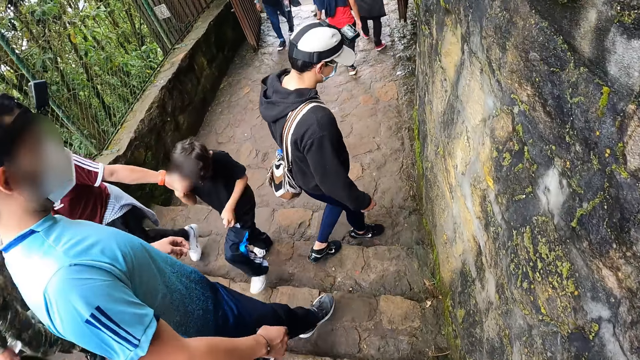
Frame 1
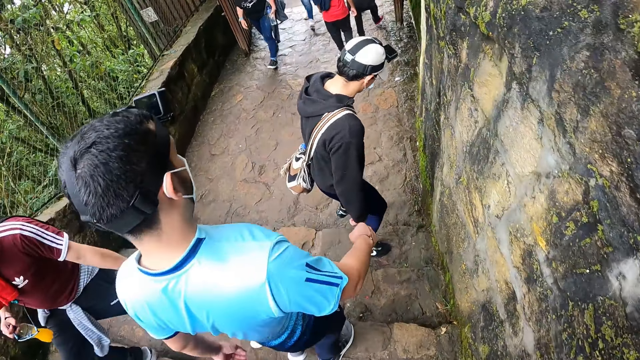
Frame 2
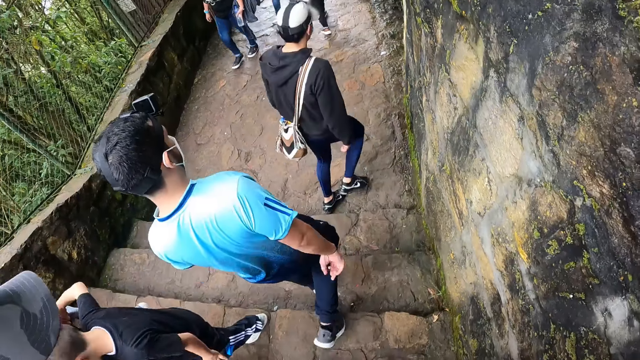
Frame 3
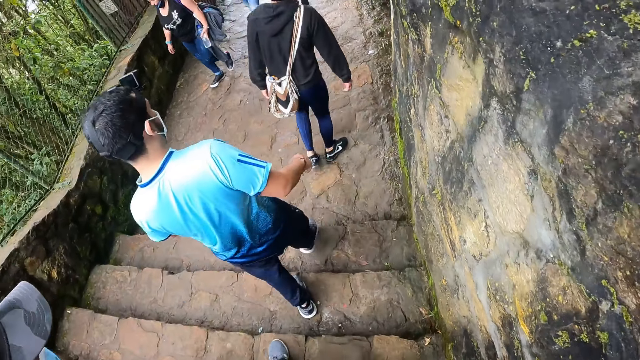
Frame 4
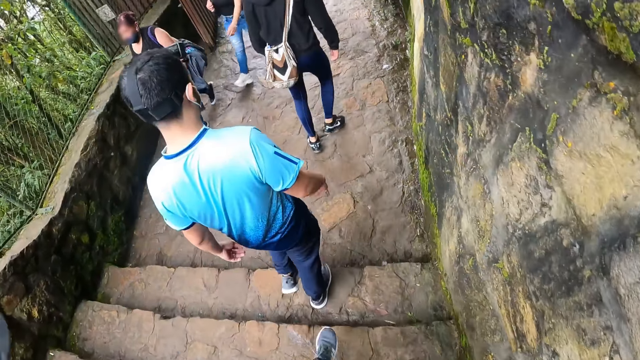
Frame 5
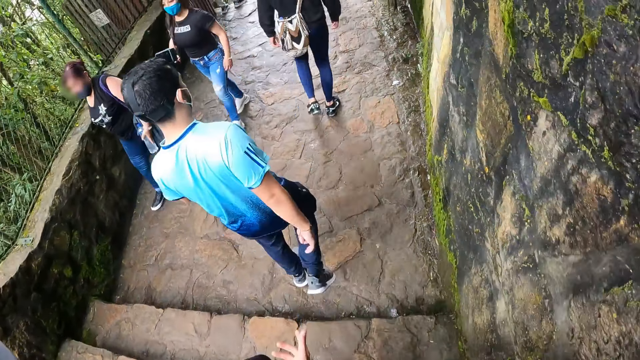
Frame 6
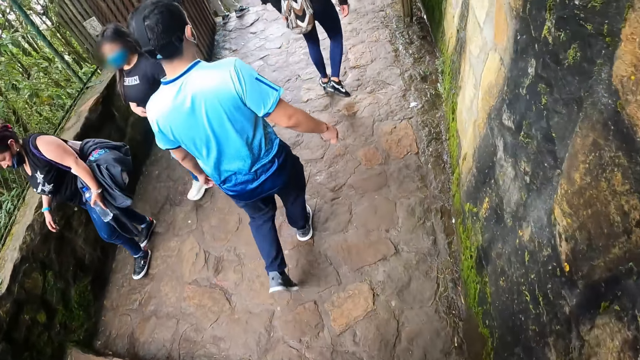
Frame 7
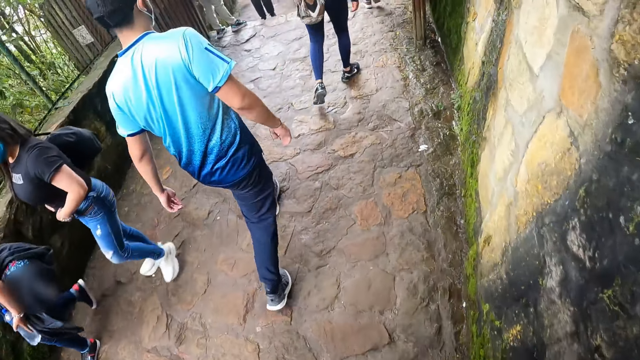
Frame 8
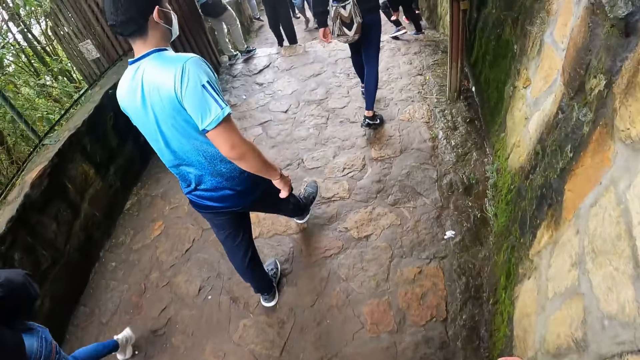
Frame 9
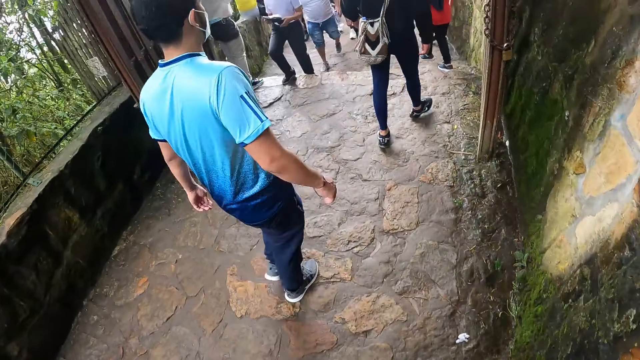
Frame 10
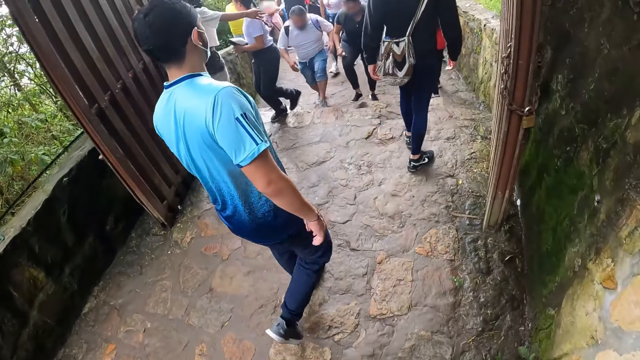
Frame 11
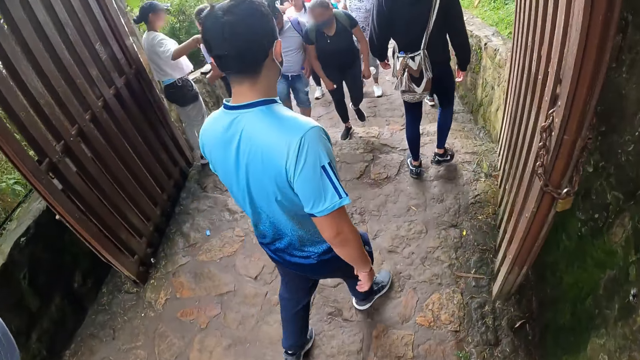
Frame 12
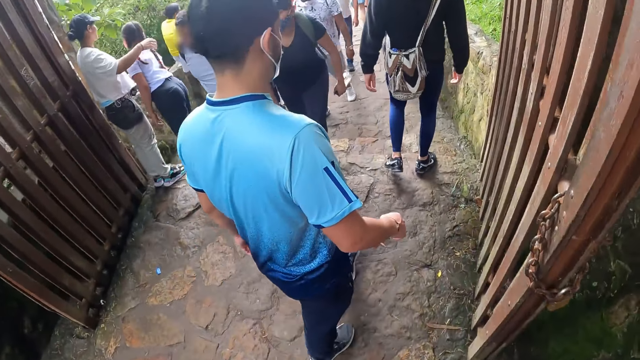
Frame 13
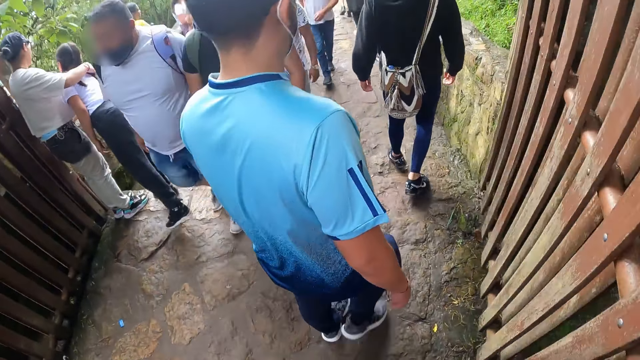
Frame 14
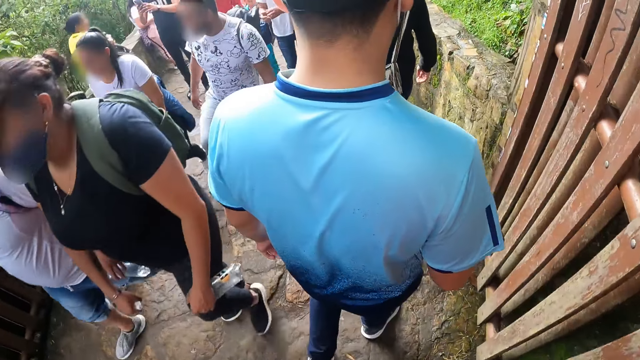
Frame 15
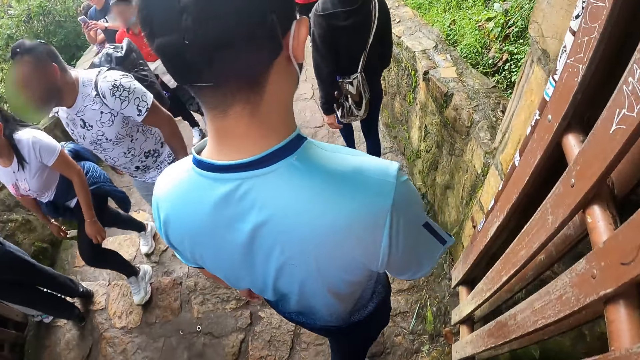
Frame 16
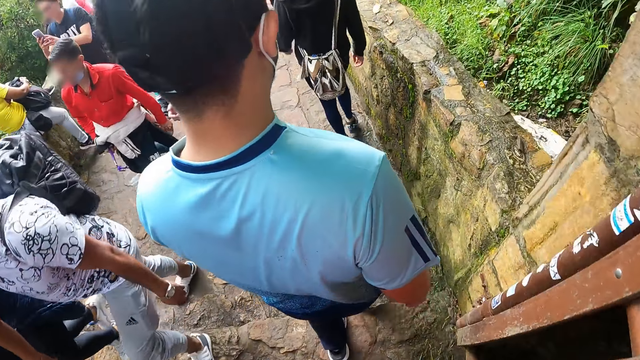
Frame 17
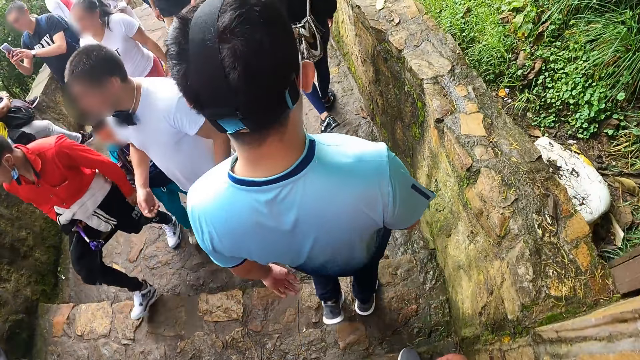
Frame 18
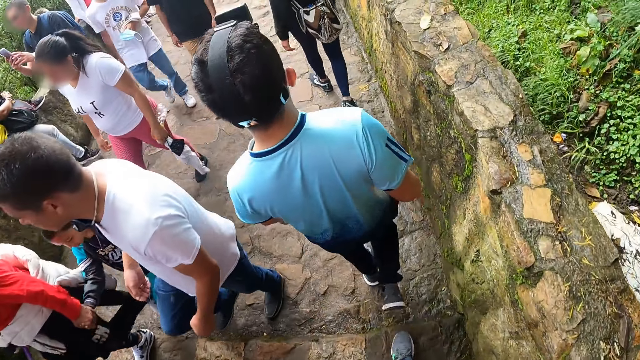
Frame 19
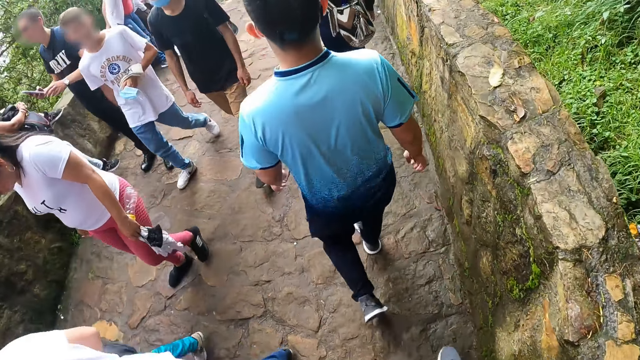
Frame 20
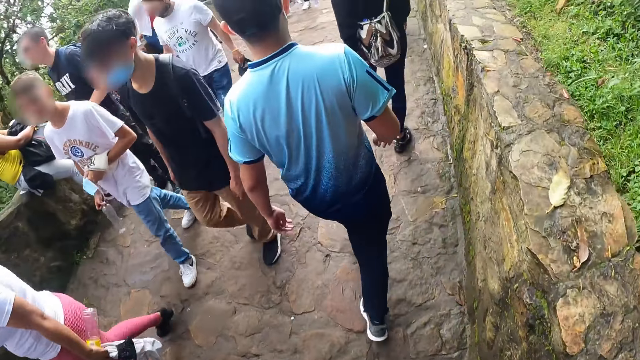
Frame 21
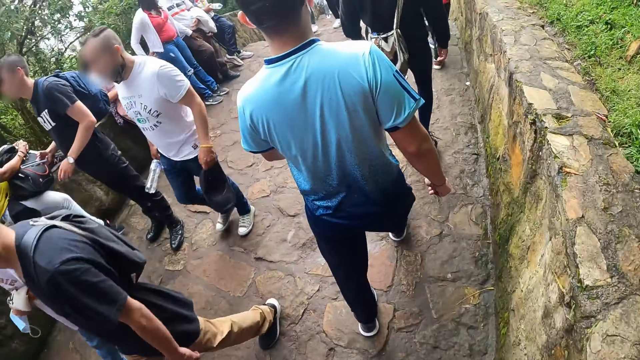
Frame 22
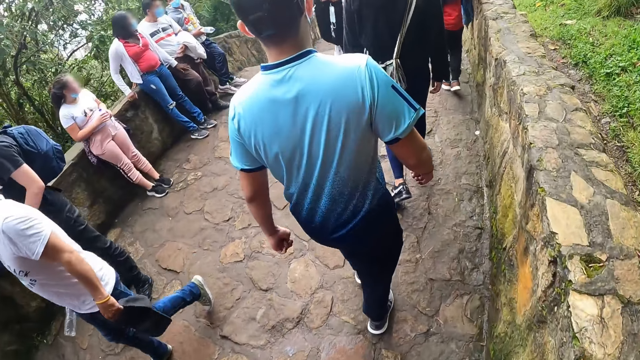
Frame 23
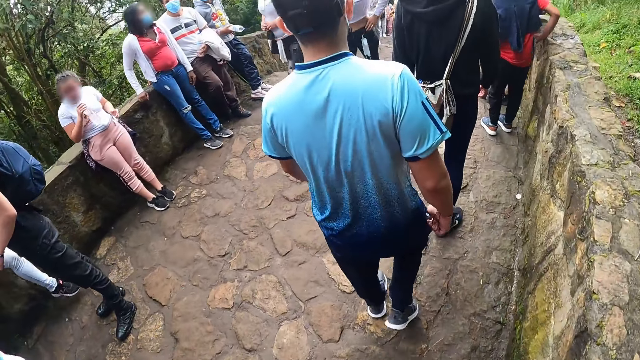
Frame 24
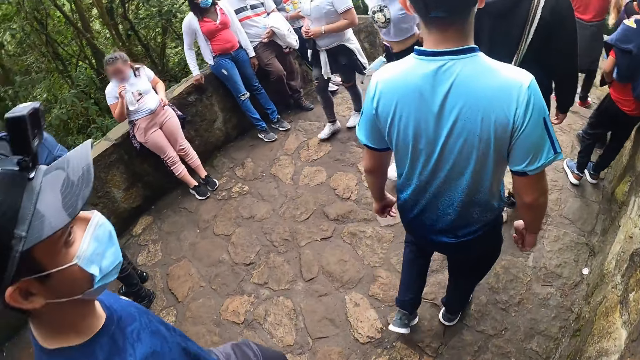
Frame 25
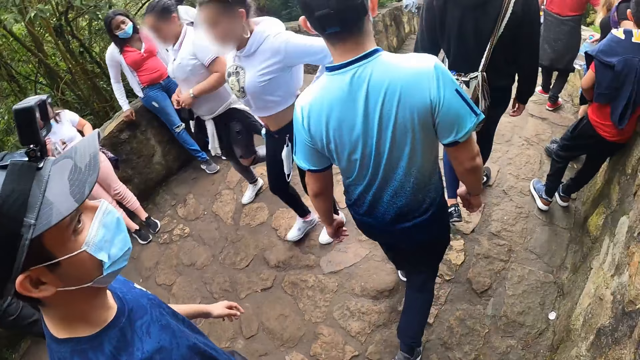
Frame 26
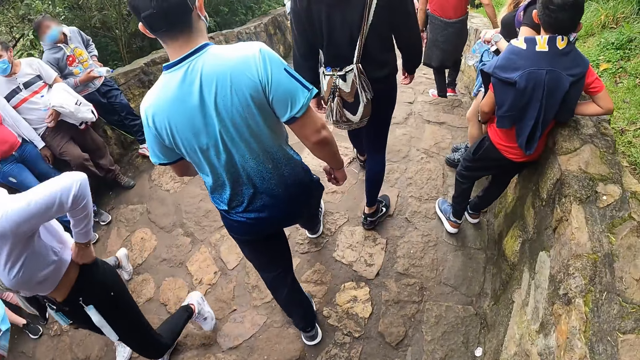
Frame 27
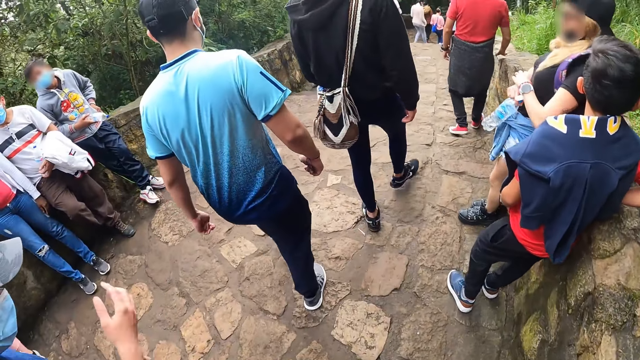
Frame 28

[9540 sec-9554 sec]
The camera wearer walks through a gate on the pathway on the hill with a man, another man and a third man. They walk down the pathway on the hill with the first man, the other man and the third man.

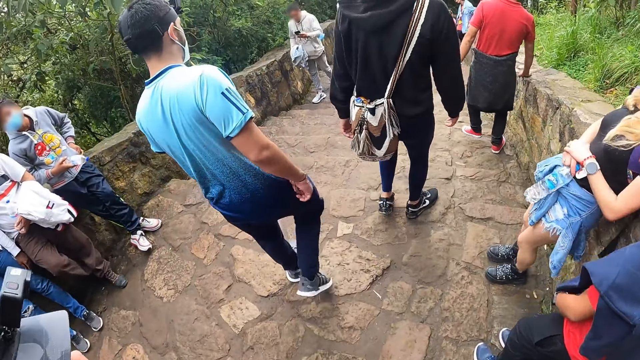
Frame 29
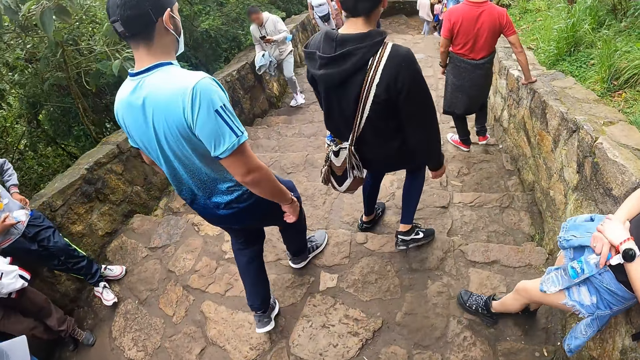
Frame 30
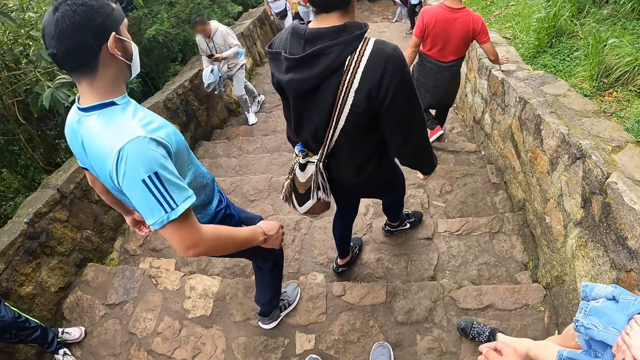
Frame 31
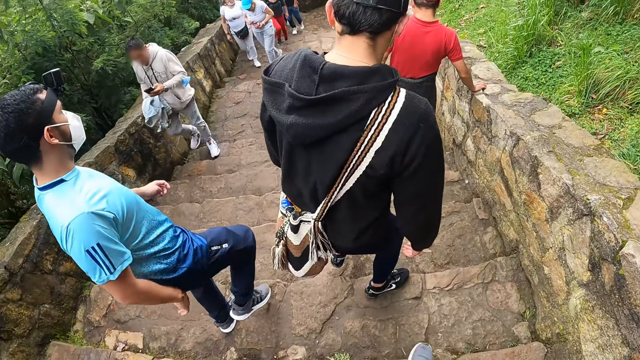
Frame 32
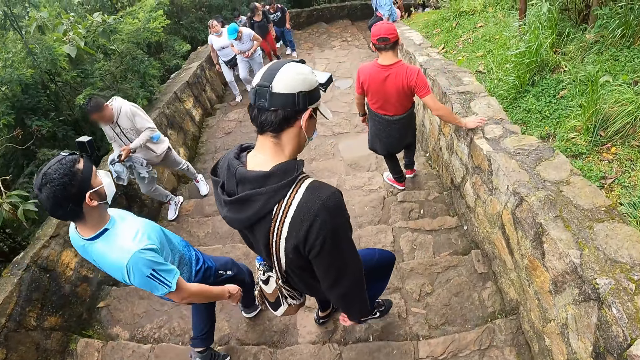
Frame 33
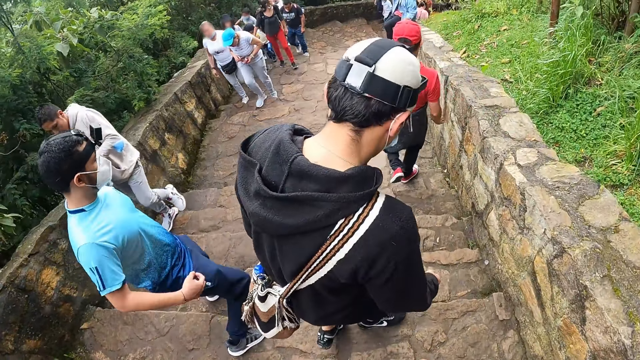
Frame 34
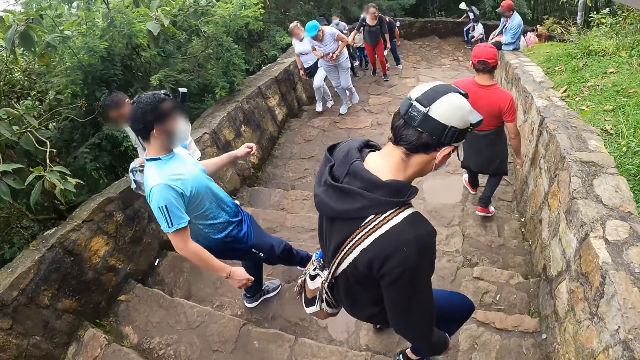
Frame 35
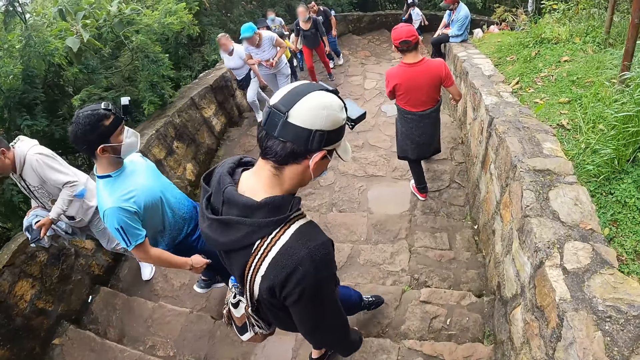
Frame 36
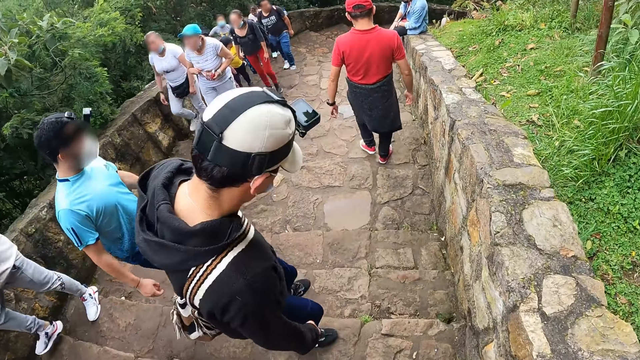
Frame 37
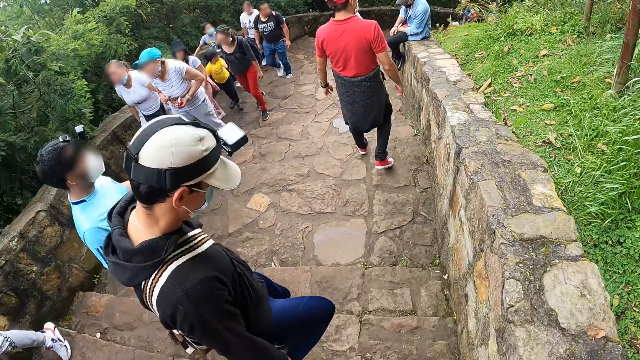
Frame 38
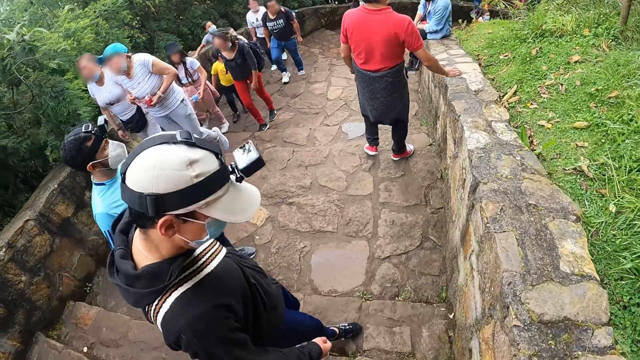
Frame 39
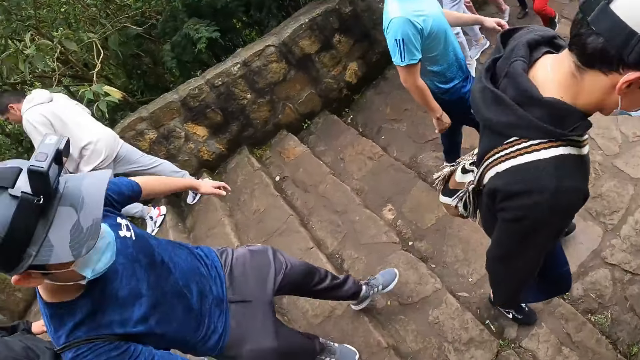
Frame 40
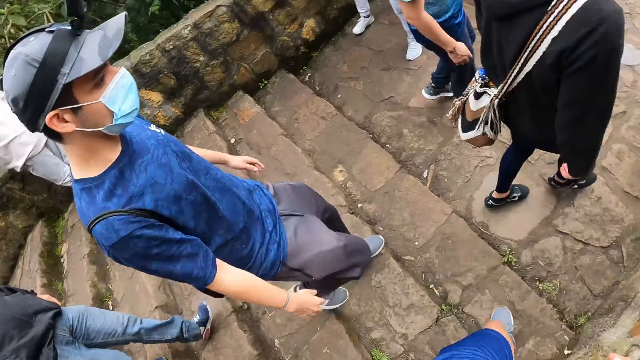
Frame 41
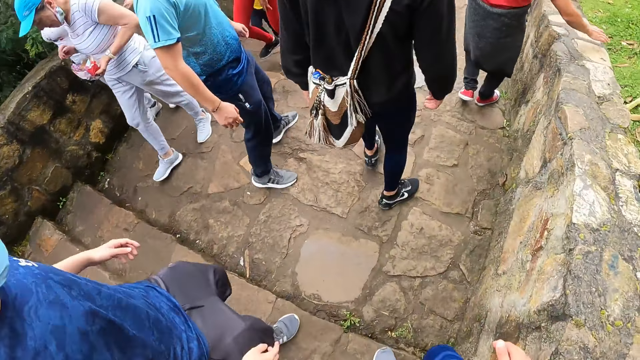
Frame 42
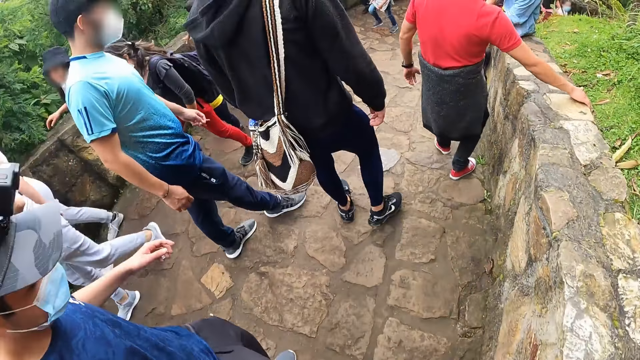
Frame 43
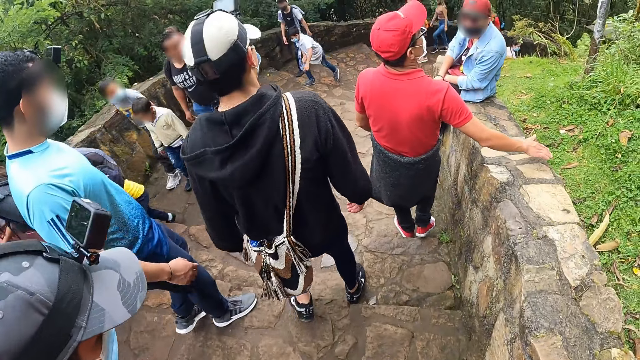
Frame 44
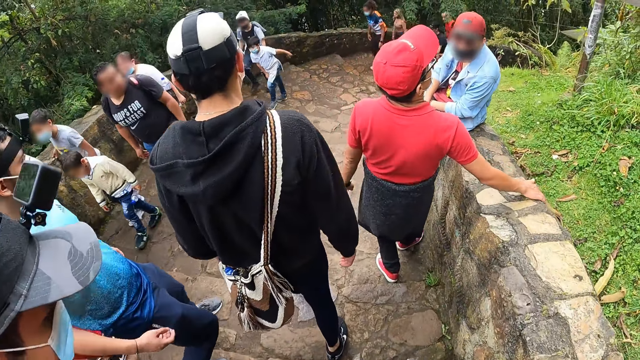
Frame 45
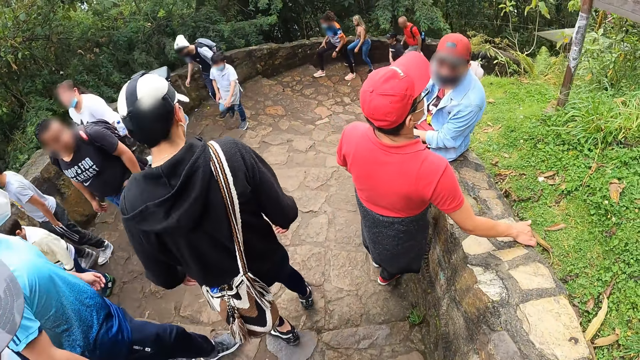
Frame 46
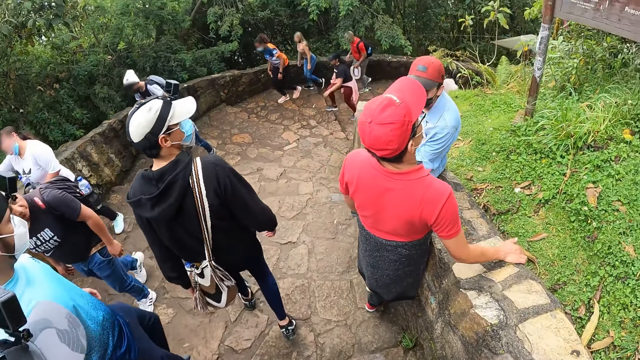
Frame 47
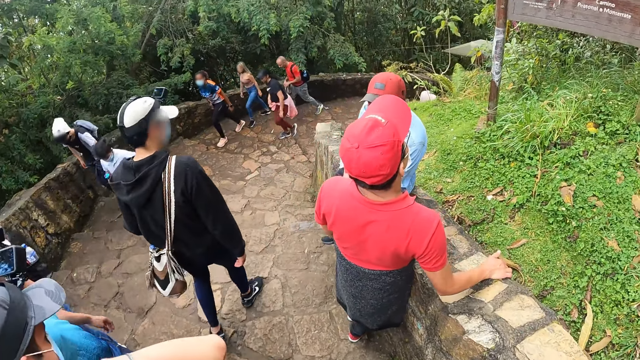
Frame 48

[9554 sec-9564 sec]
The camera wearer walks down a stairway on the pathway in the hill with a man, another man and a third man.
